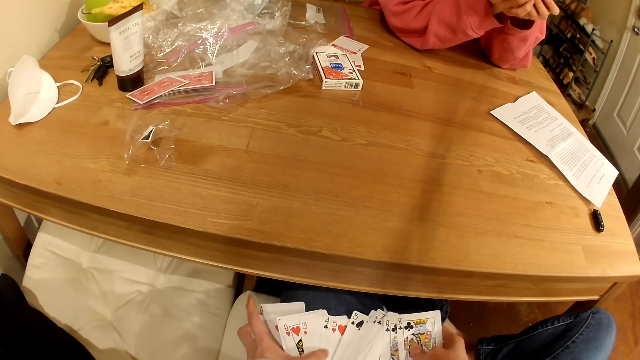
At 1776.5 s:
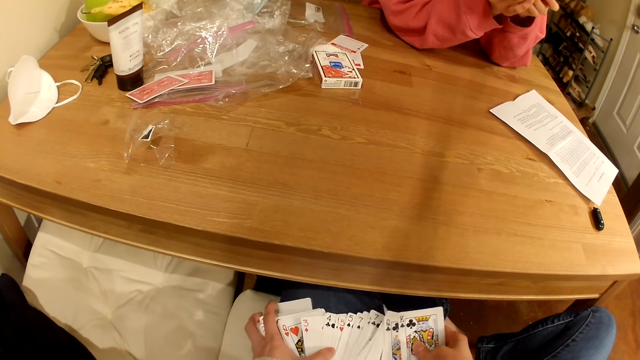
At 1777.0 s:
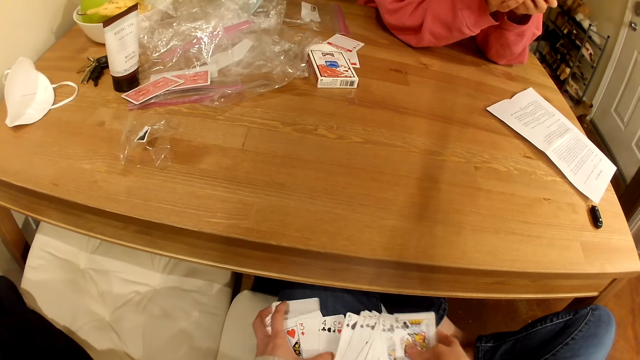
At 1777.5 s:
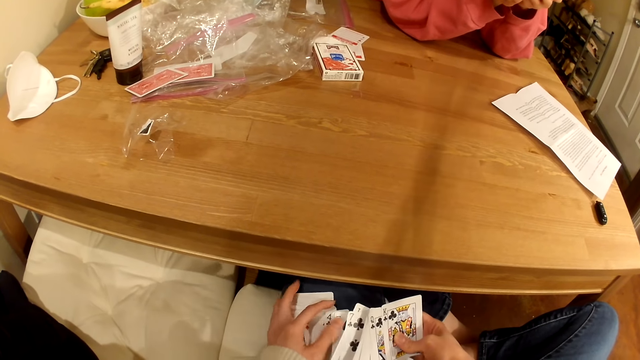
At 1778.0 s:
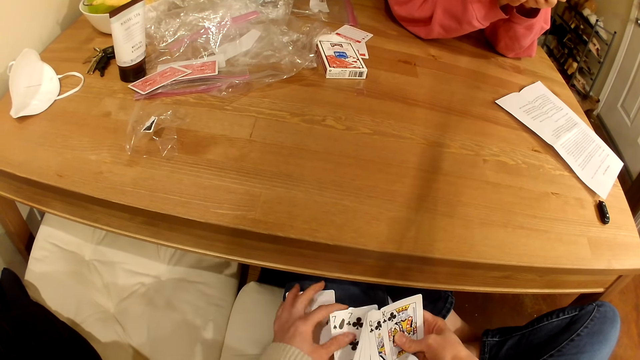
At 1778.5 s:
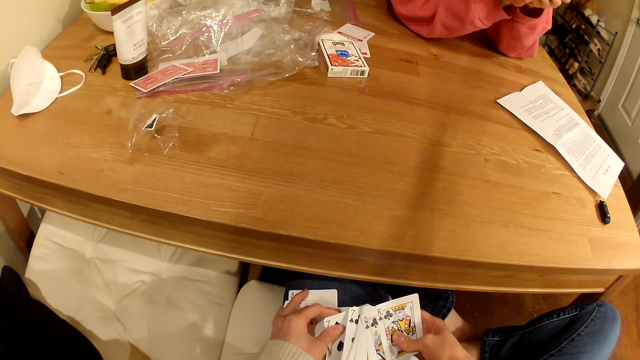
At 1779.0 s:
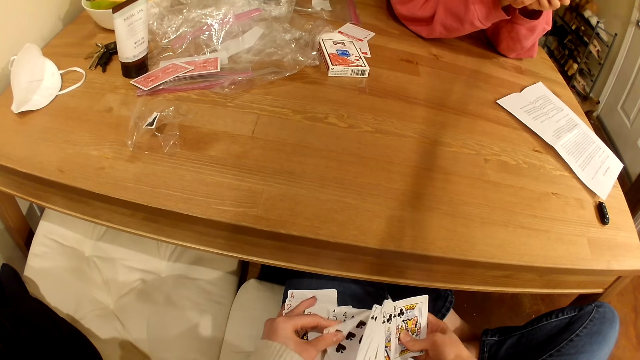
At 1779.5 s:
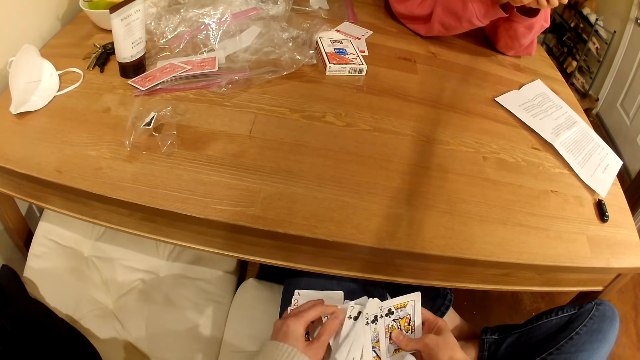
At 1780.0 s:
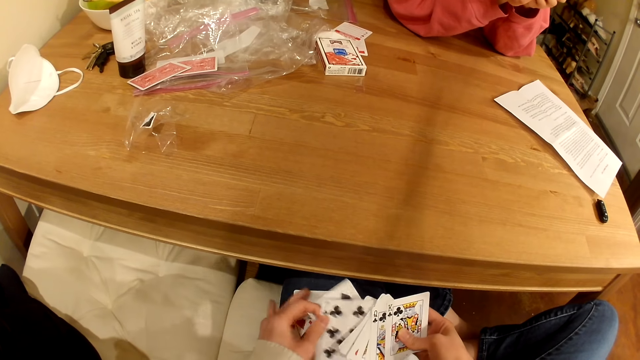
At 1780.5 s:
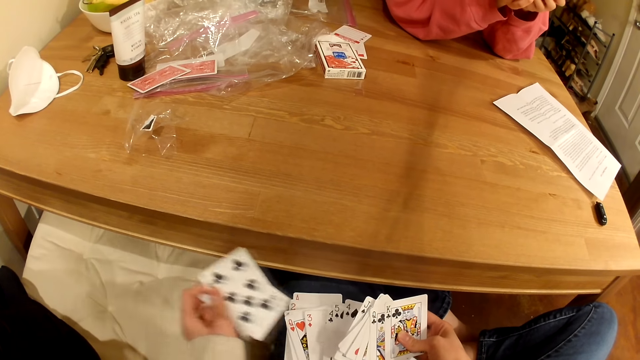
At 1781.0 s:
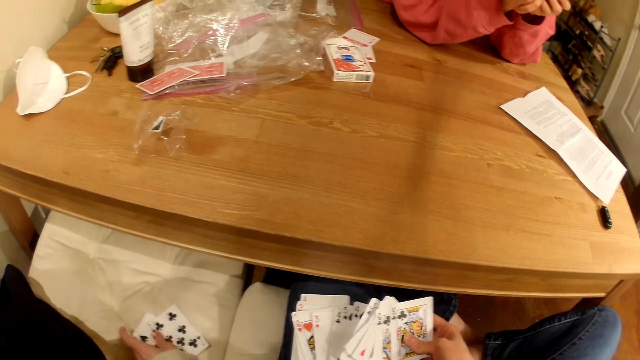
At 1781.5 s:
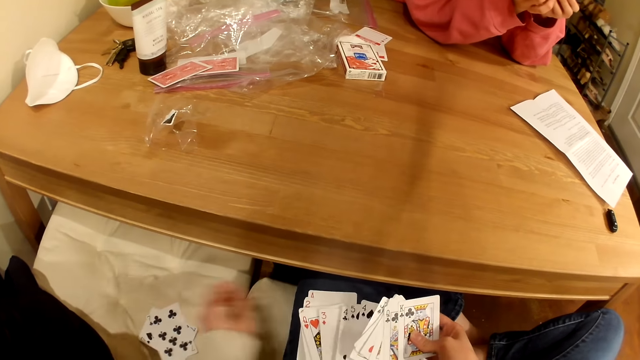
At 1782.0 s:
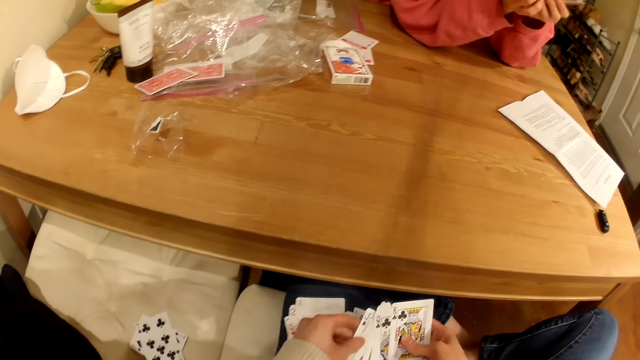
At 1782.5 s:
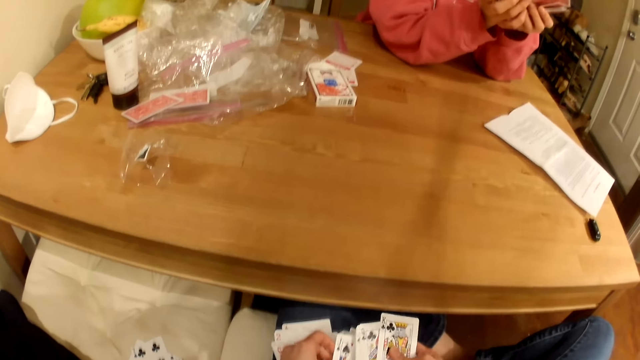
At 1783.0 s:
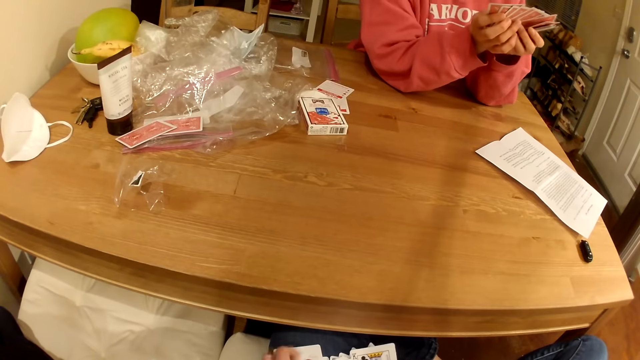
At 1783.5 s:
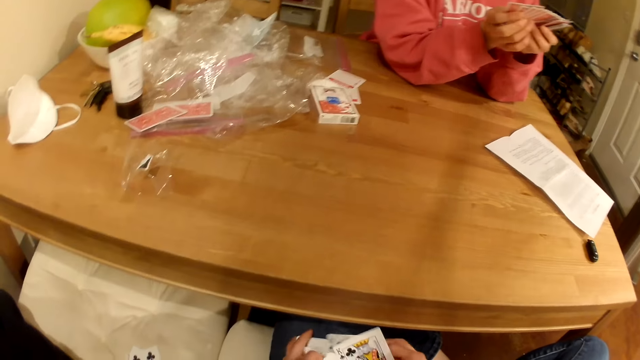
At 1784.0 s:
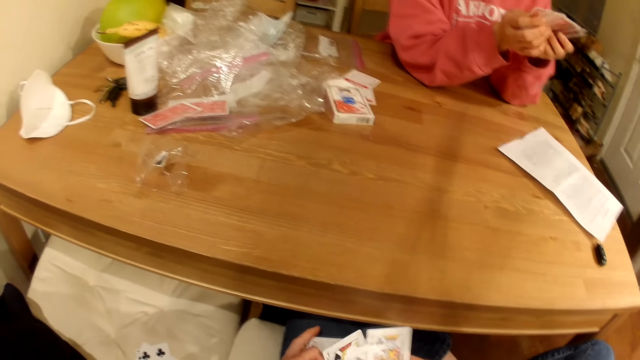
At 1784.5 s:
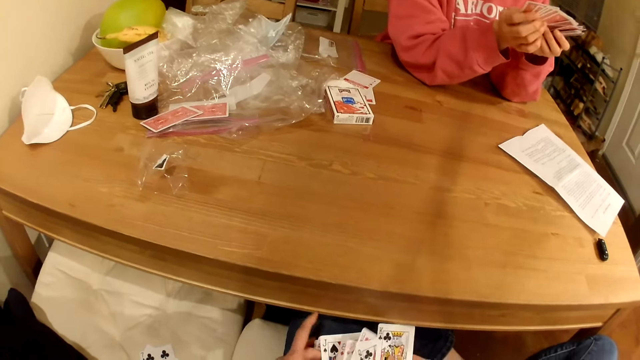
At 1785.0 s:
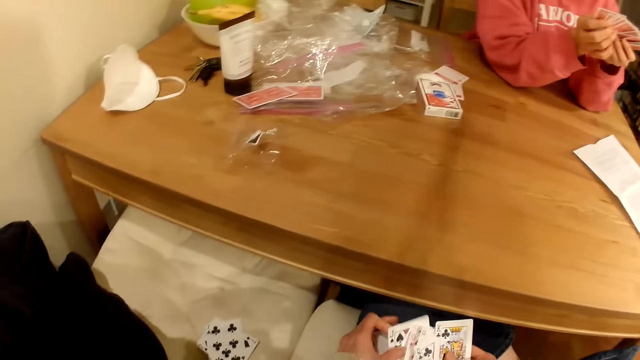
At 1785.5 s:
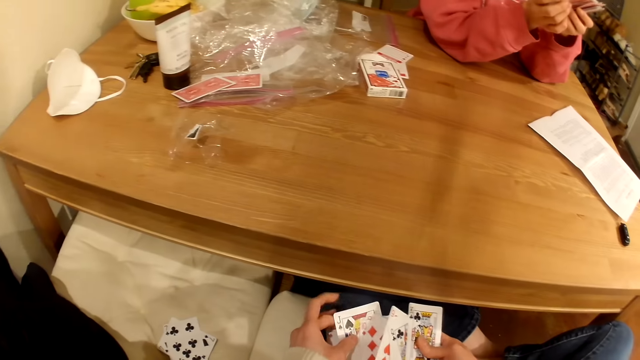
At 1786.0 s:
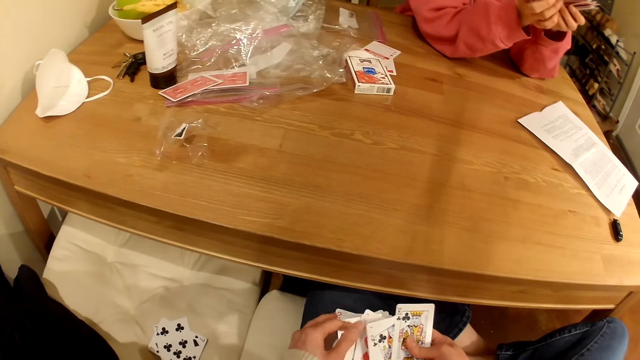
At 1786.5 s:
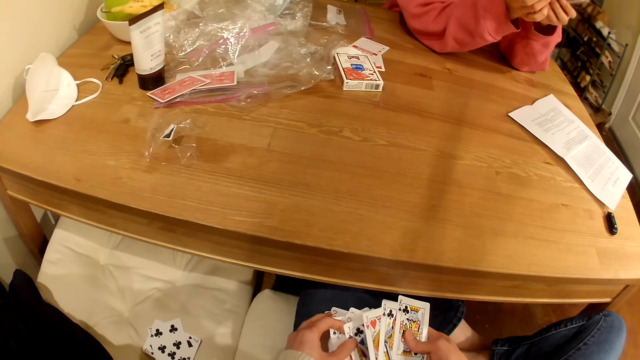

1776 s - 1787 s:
The camera wearer places the playing cards on the seat. They shuffle the playing cards.

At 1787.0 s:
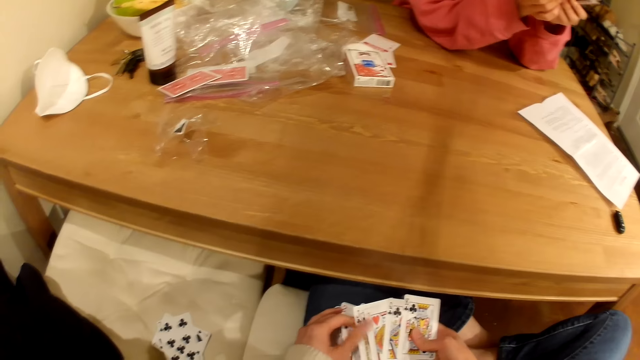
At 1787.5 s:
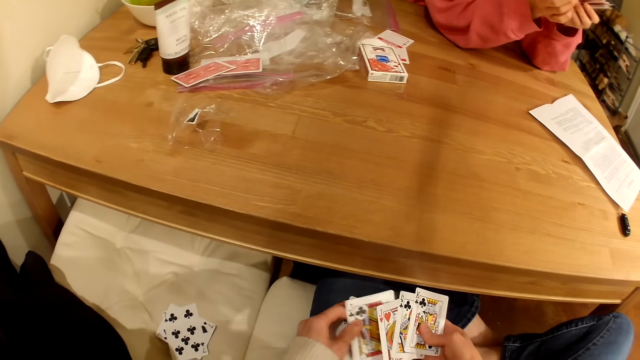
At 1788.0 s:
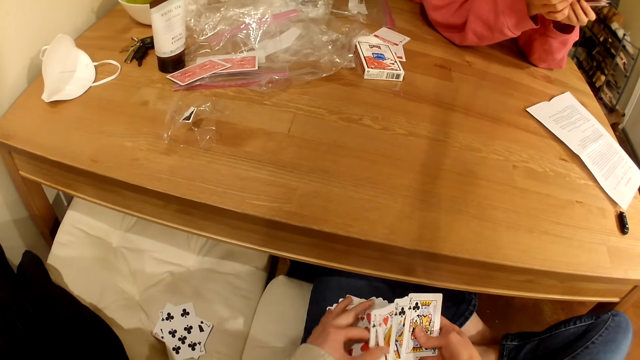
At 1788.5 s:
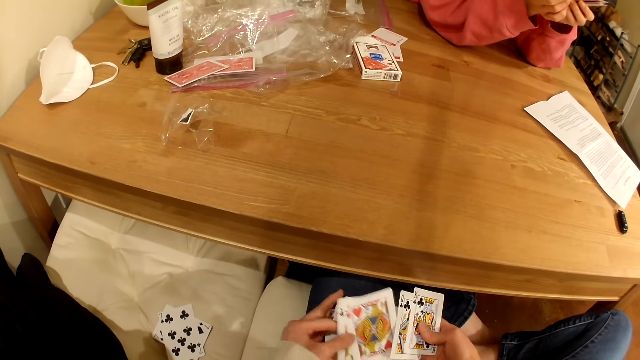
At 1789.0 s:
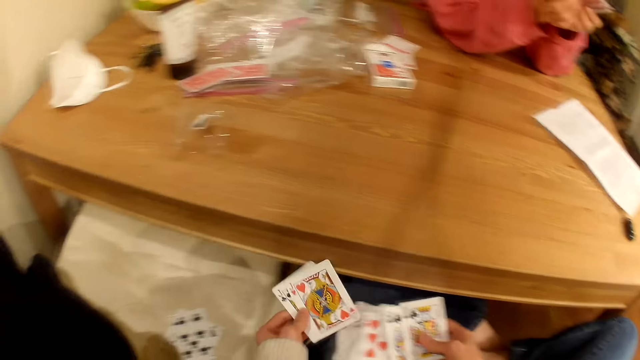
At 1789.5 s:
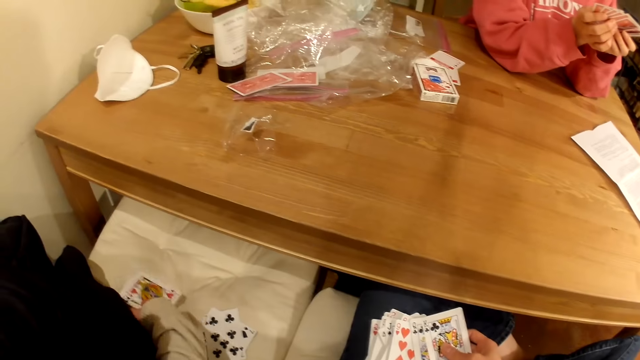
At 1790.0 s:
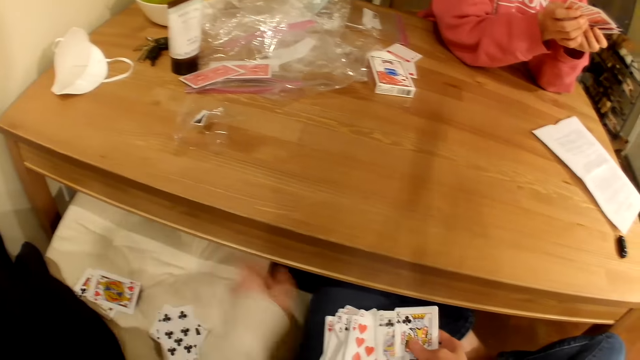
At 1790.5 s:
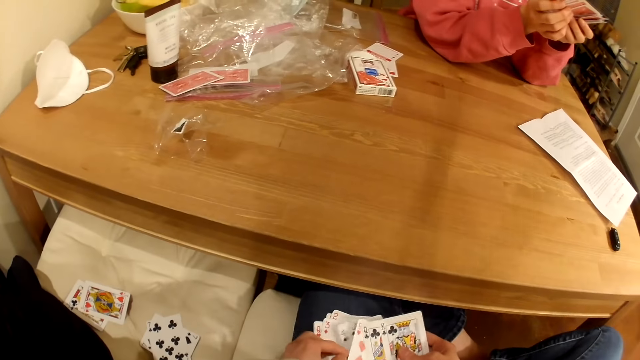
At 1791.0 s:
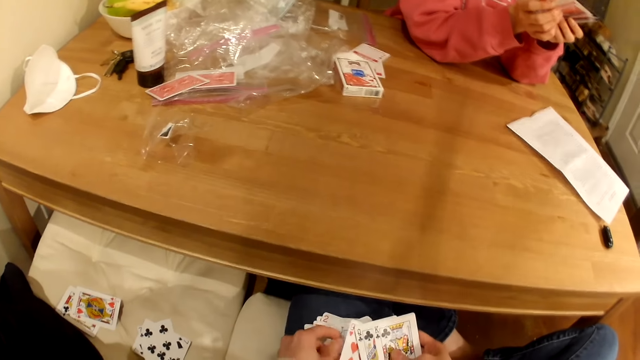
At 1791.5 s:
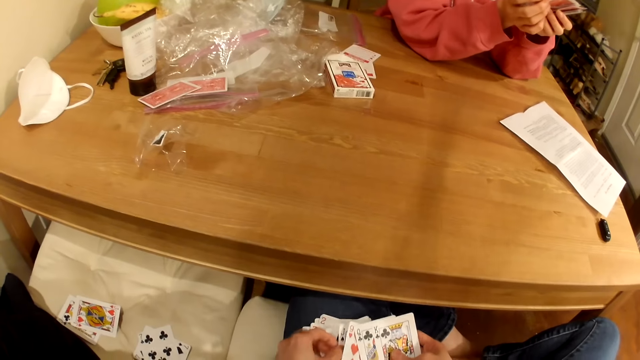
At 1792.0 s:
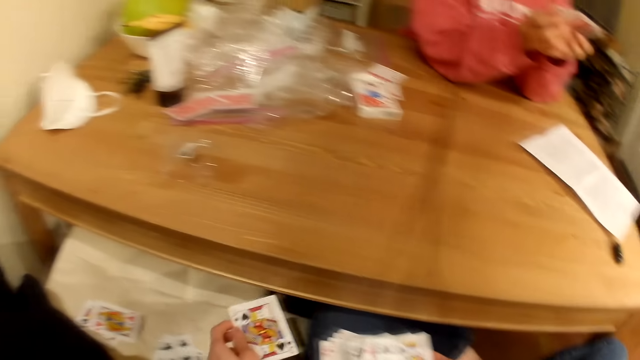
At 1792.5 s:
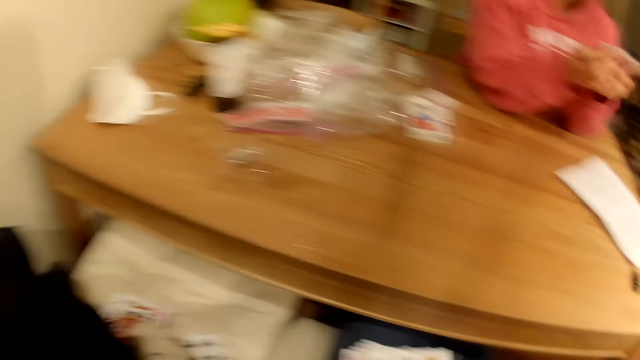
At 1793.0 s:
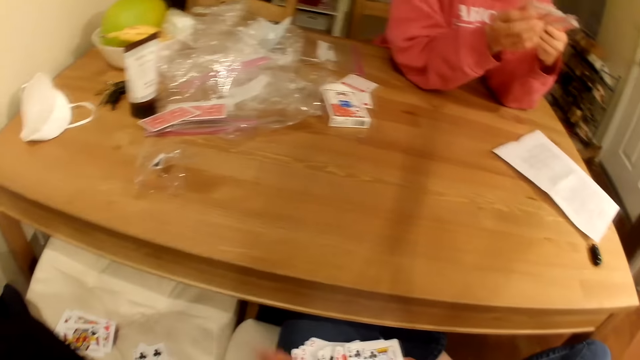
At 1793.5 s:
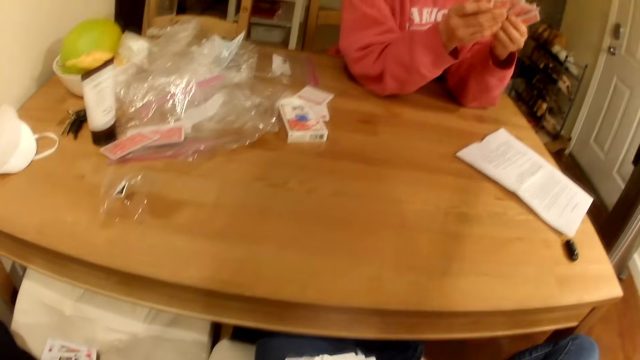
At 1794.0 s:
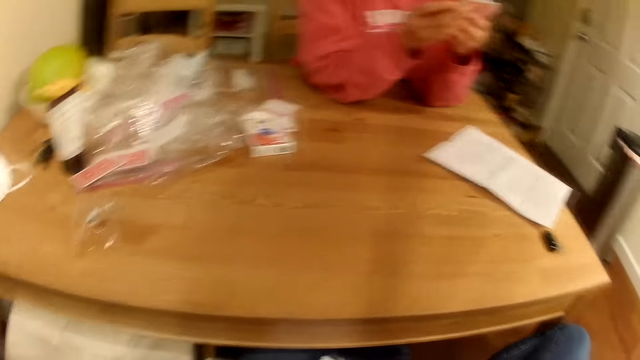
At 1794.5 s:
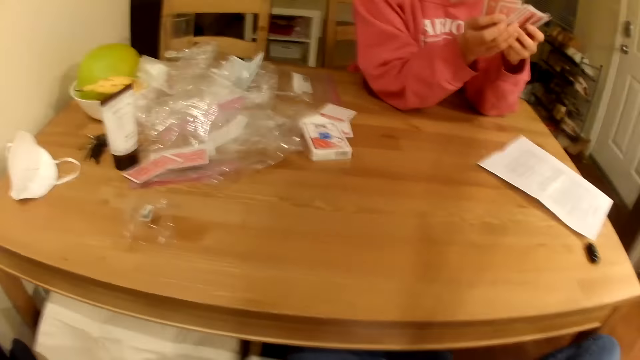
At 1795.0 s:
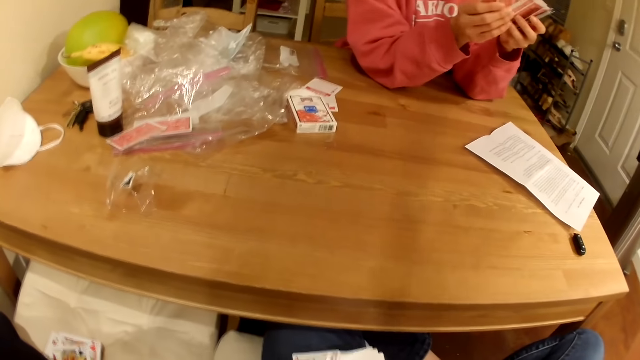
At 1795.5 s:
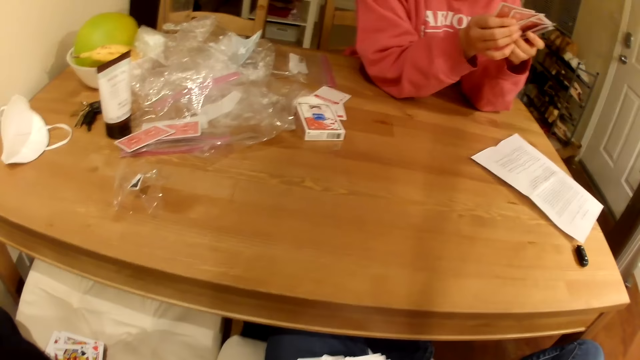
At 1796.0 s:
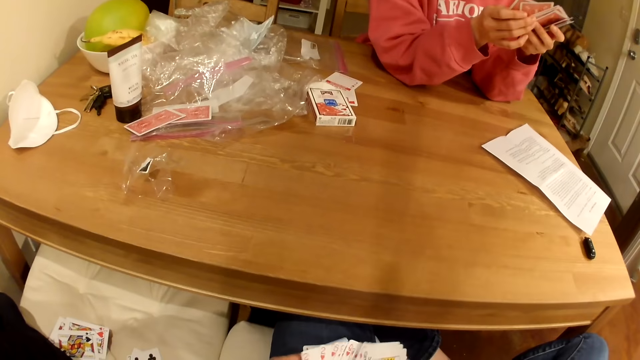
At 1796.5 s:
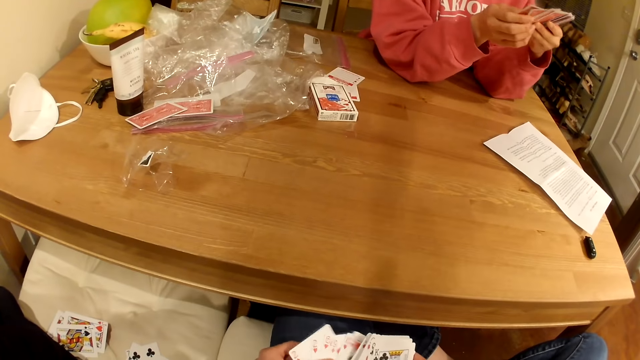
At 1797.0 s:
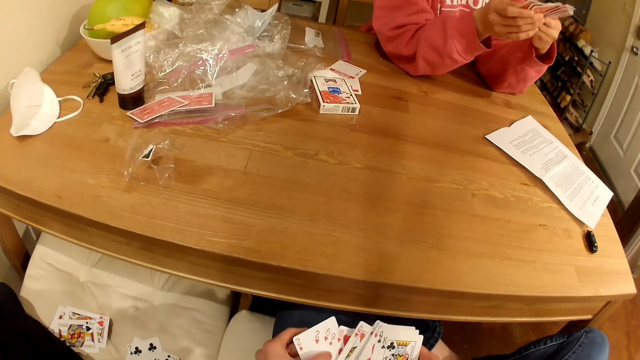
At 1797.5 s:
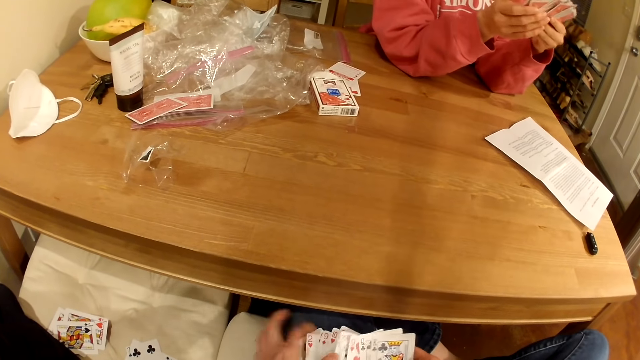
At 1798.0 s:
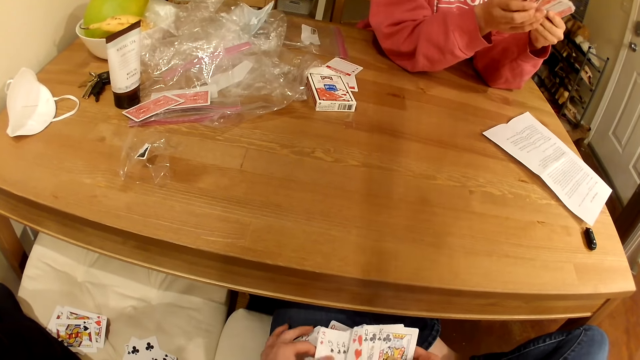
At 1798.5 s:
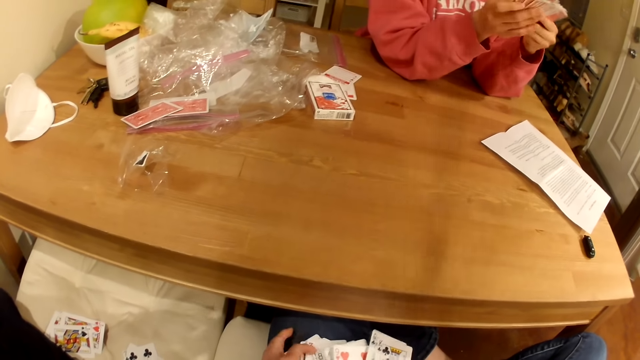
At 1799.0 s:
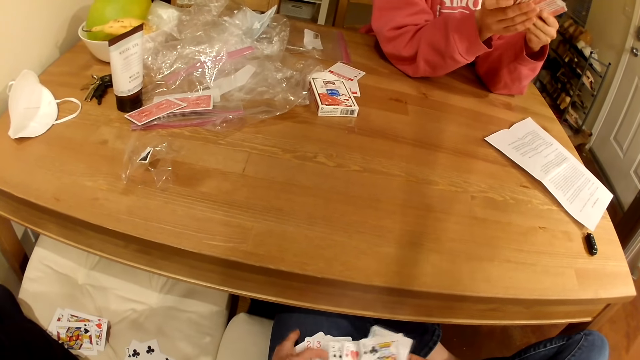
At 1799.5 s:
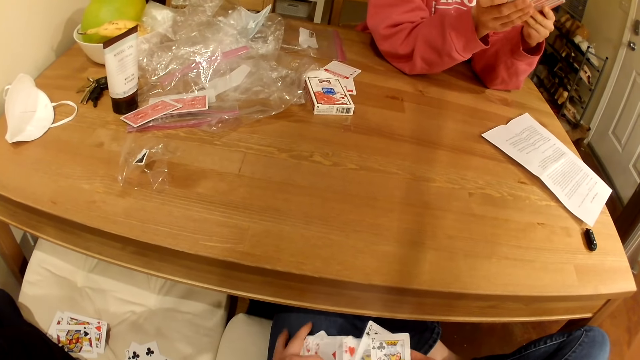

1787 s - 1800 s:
The camera wearer places playing cards on the seat. They shuffle the playing cards. A woman spreads her cards. The camera wearer spreads her cards.
